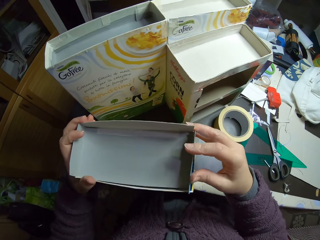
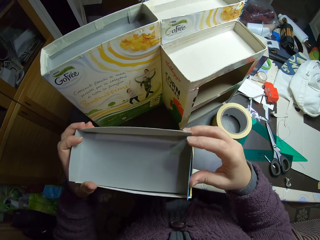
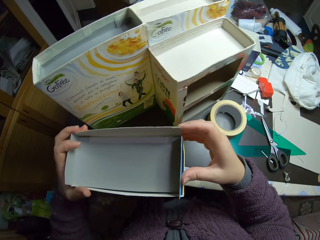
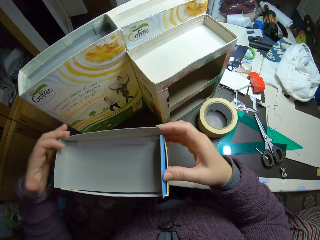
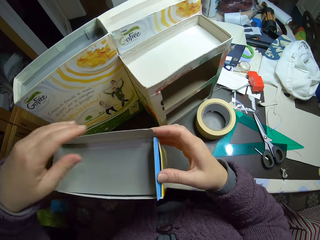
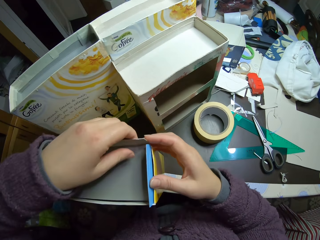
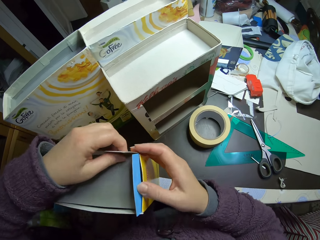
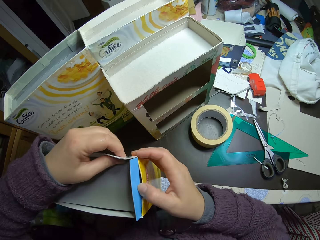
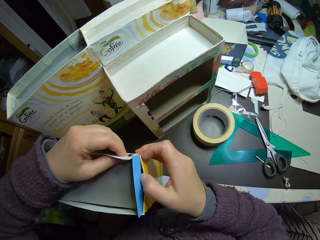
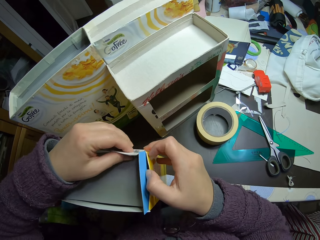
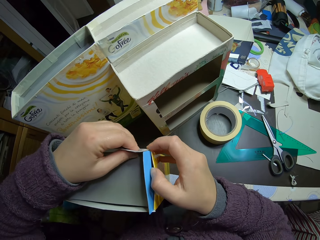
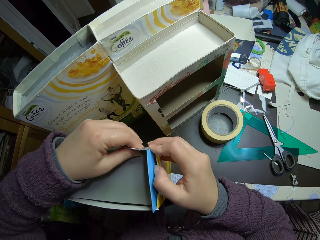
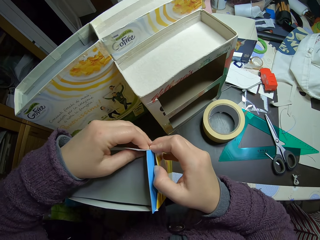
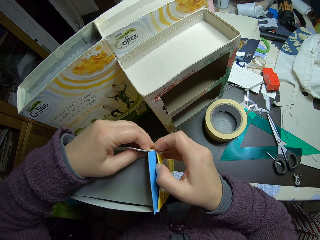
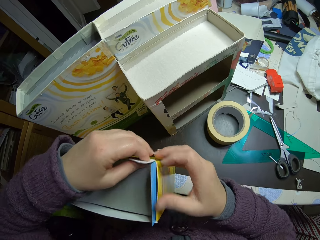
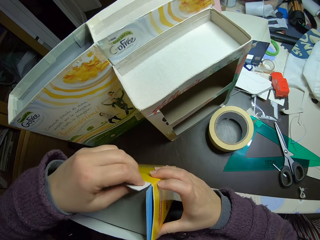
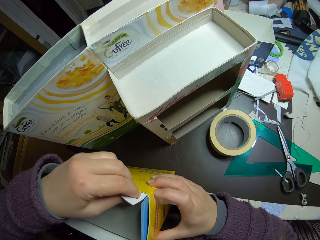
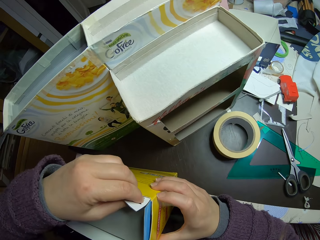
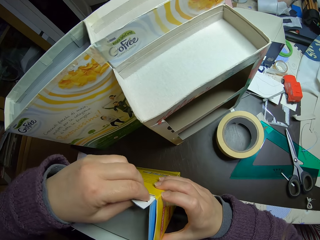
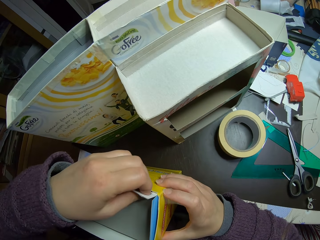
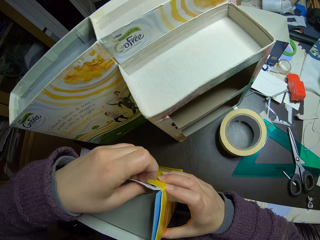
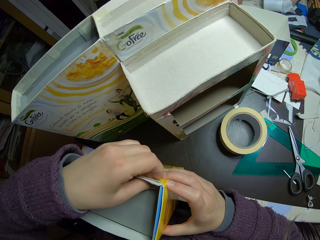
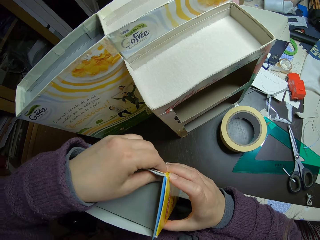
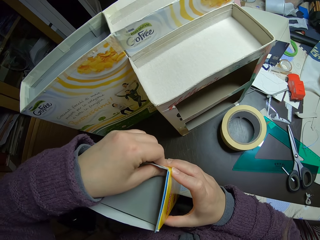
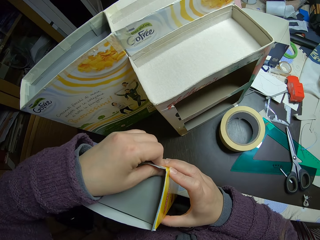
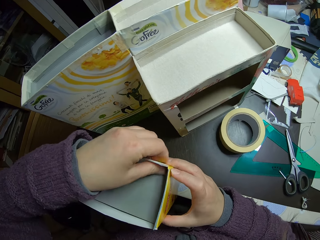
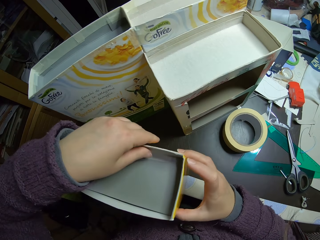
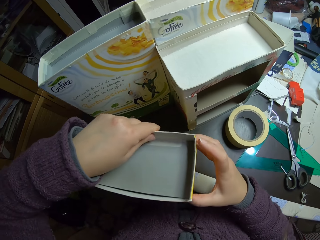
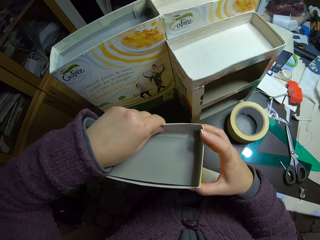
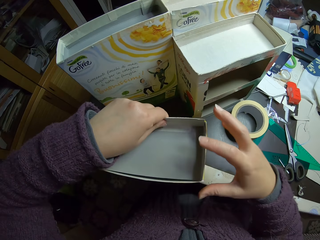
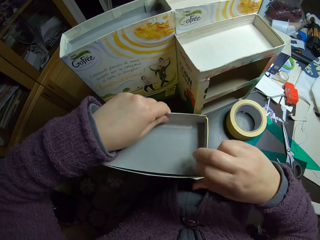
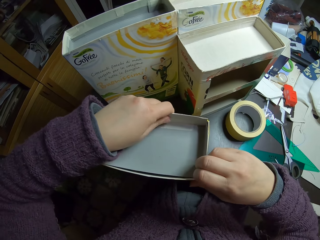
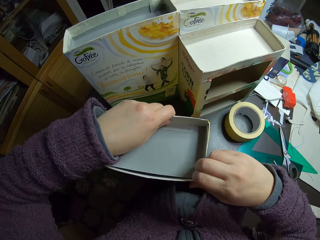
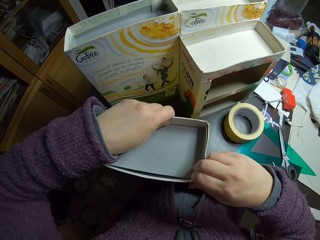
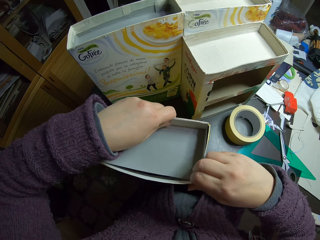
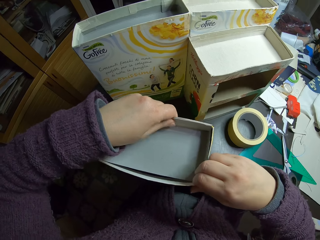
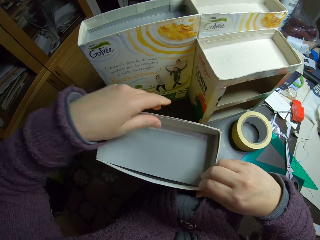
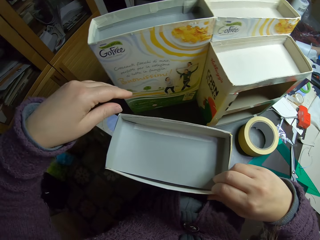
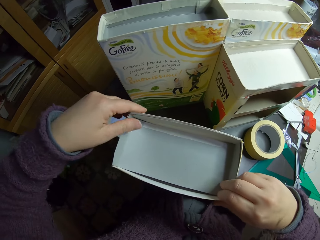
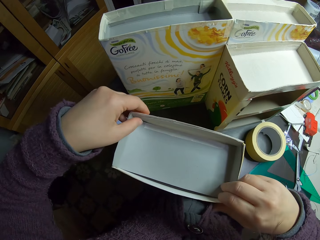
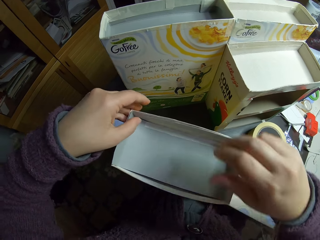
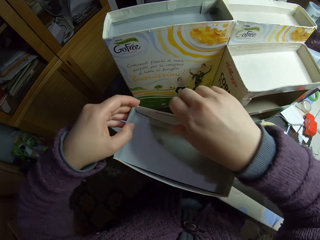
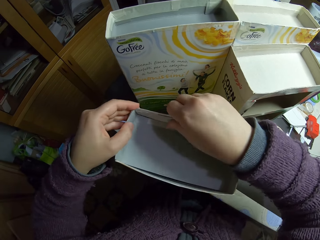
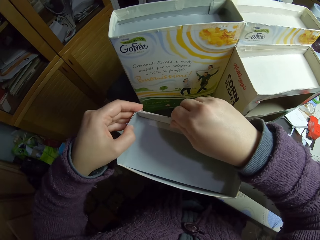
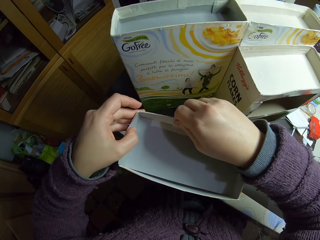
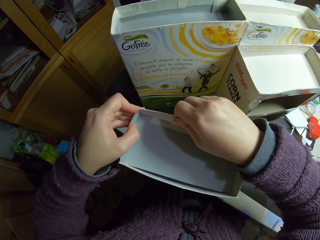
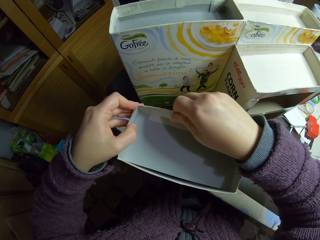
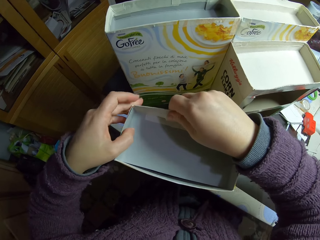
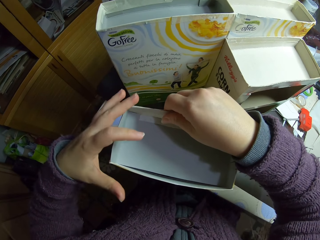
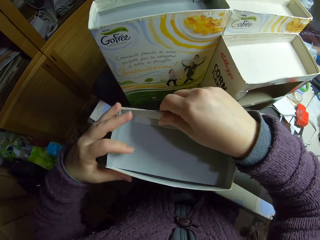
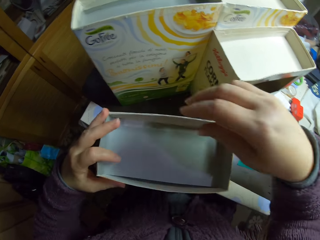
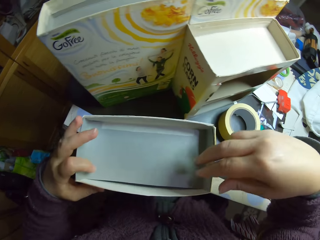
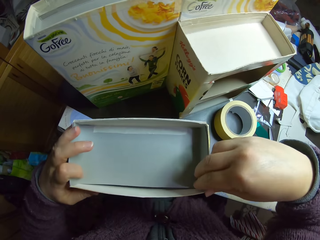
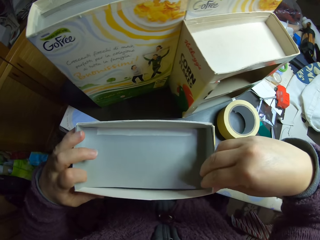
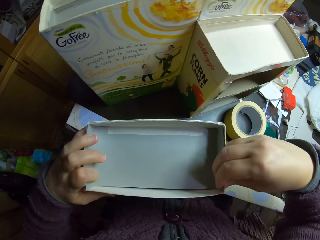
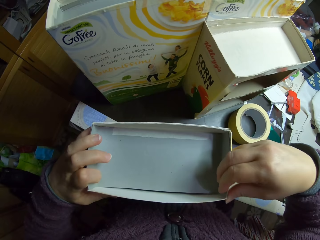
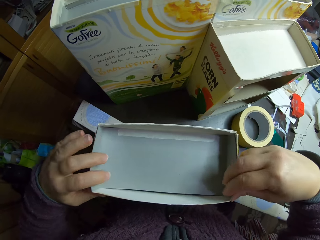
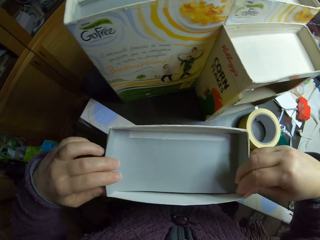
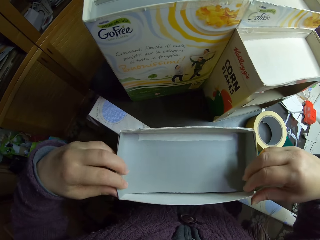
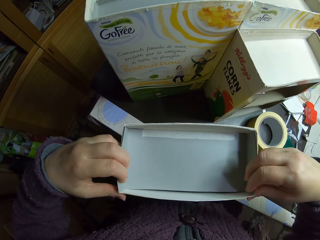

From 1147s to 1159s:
The camera wearer fixes the card box to be attached with the other box.

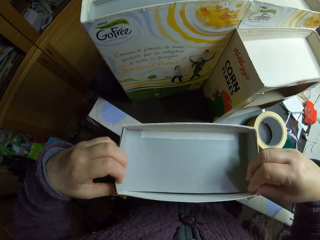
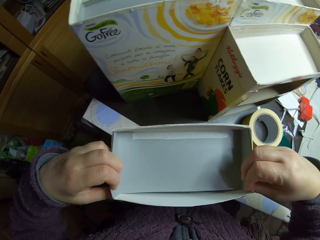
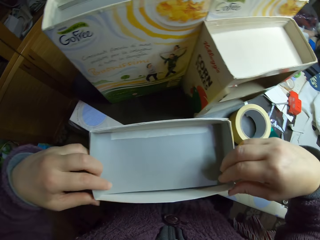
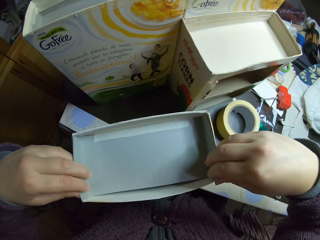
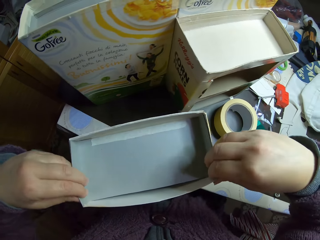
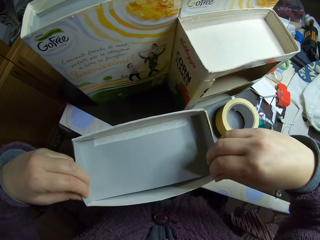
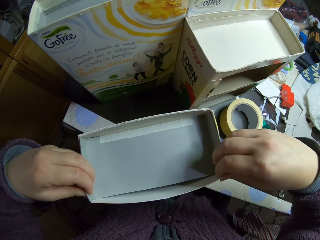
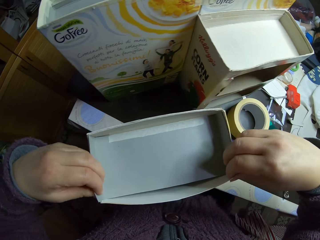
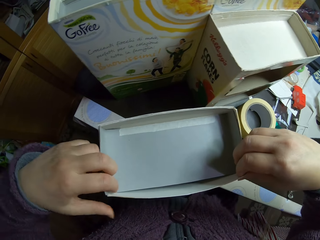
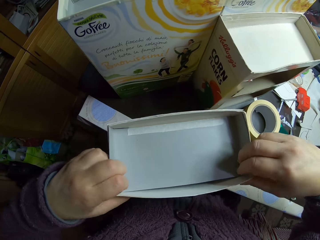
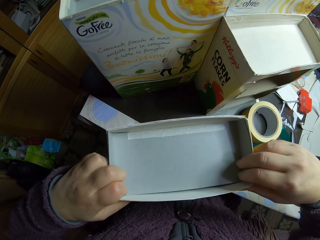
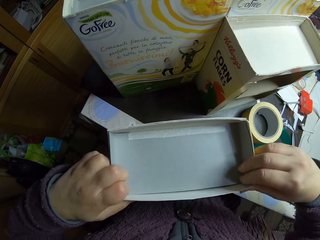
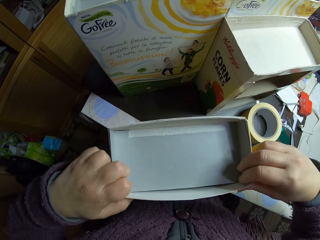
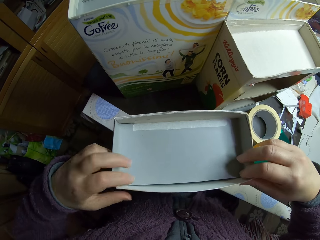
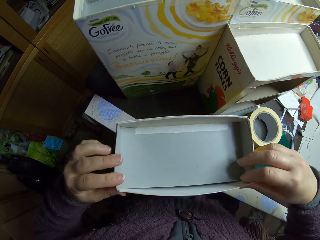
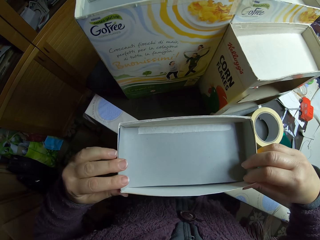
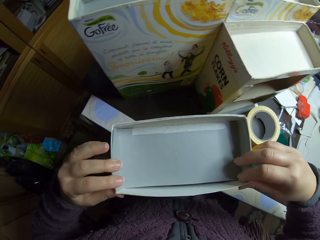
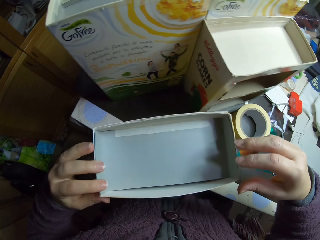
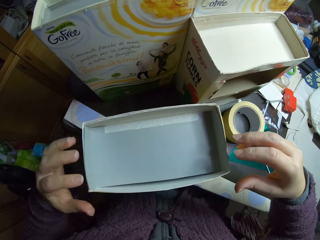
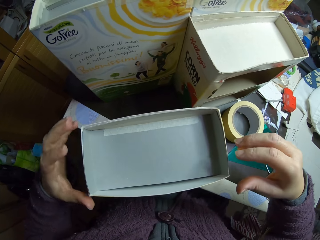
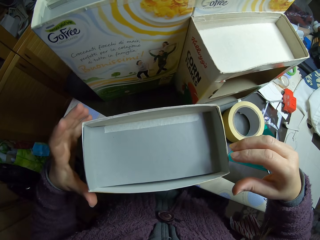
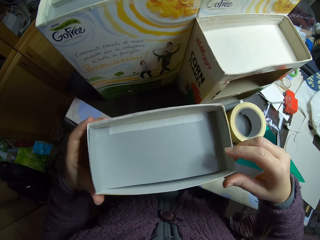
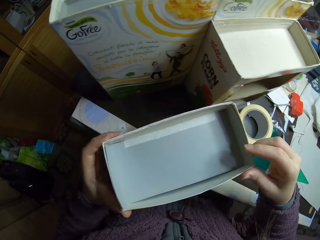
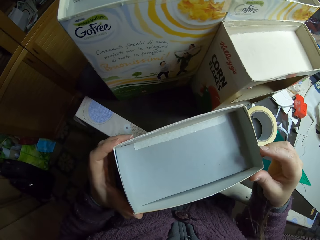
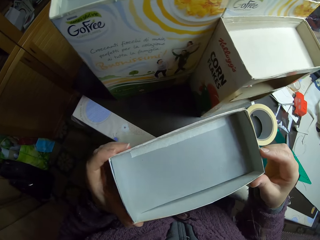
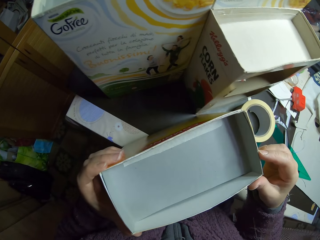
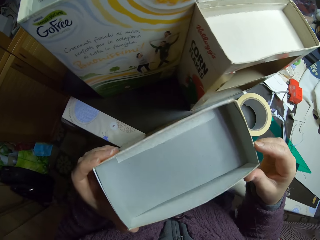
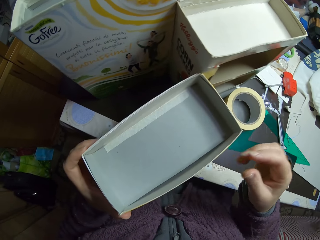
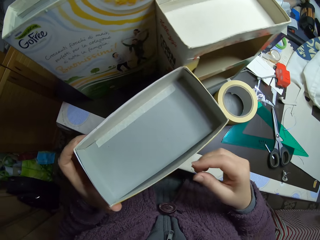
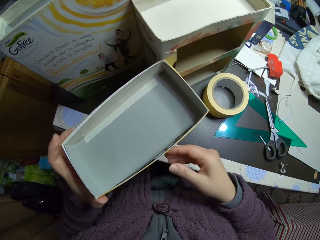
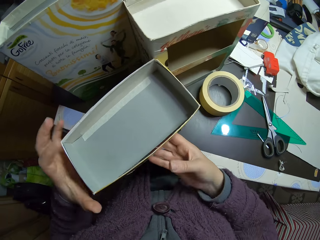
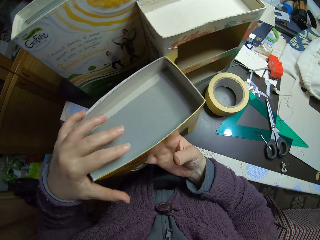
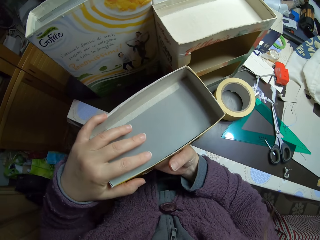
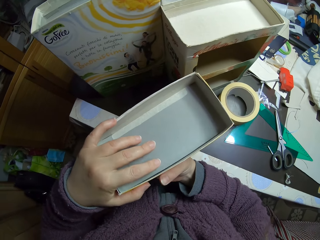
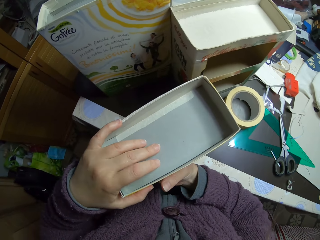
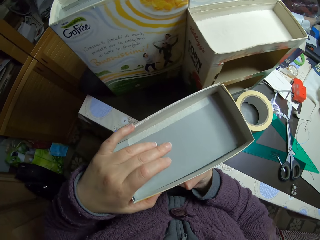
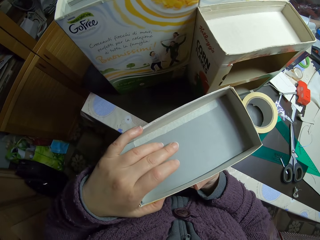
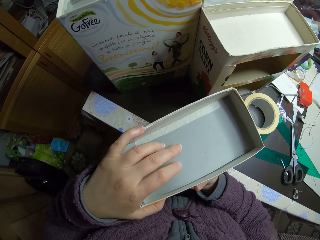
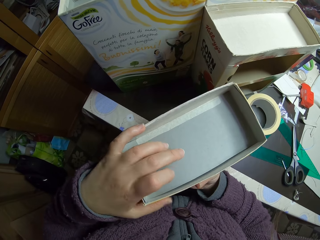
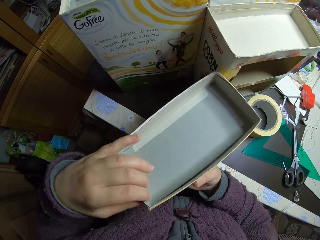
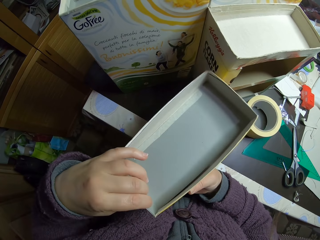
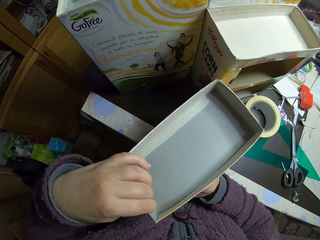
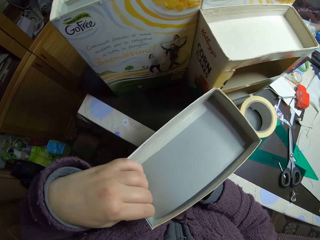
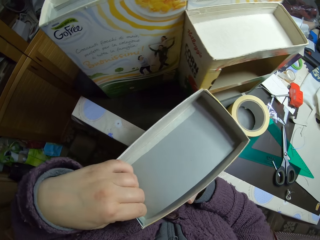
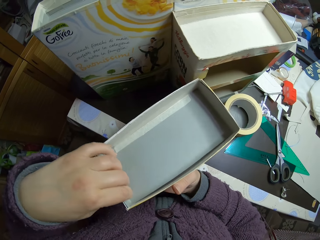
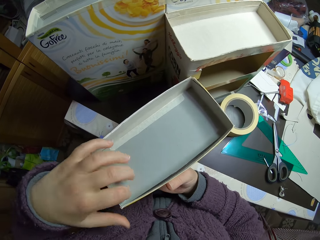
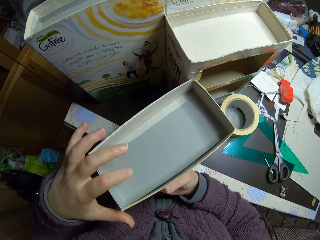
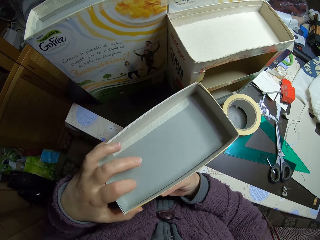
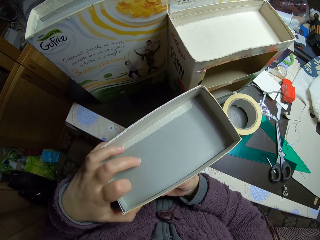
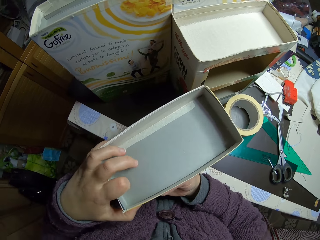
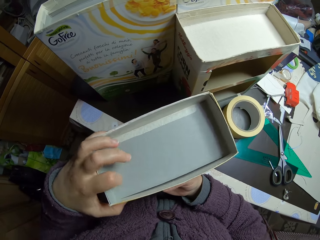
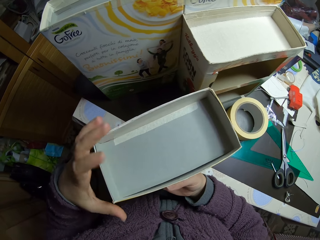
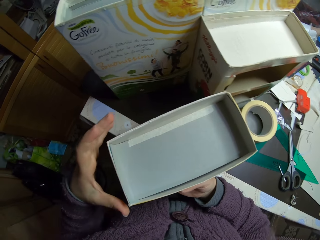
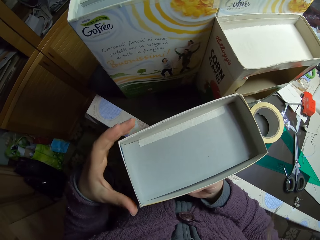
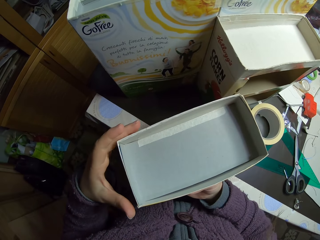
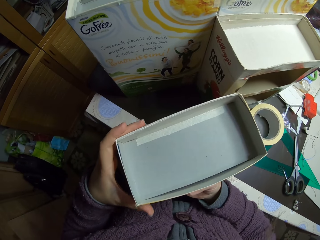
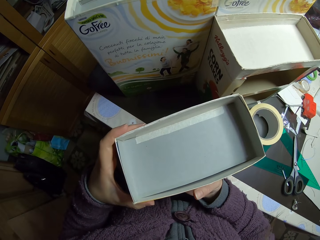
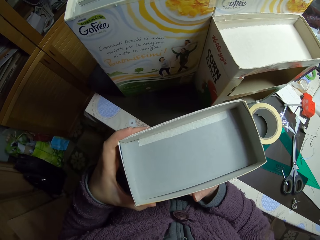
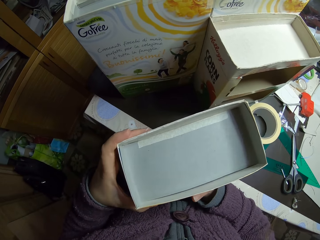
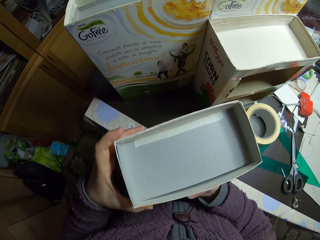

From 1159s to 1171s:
The camera wearer leaves the box. He holds the box. He fixes the card box. He puts his hand in the card box.
